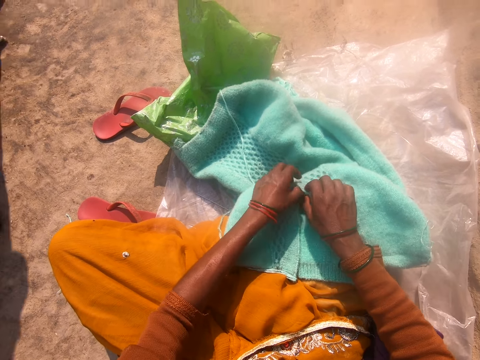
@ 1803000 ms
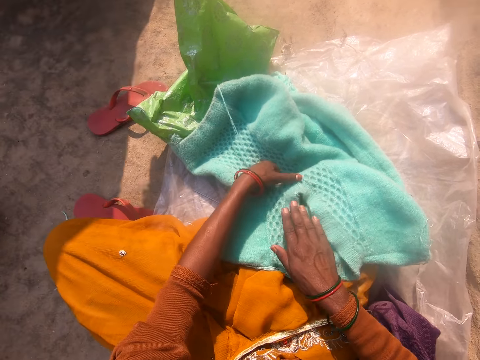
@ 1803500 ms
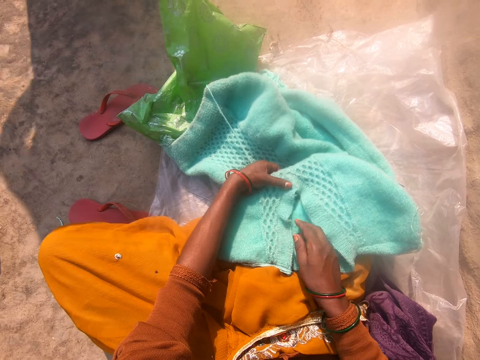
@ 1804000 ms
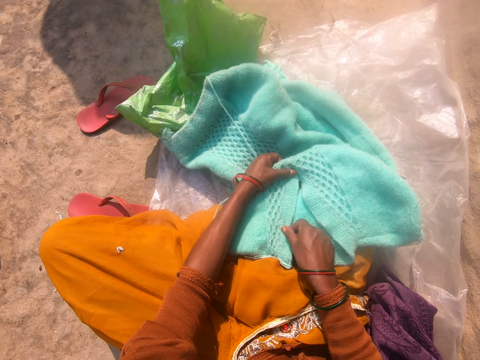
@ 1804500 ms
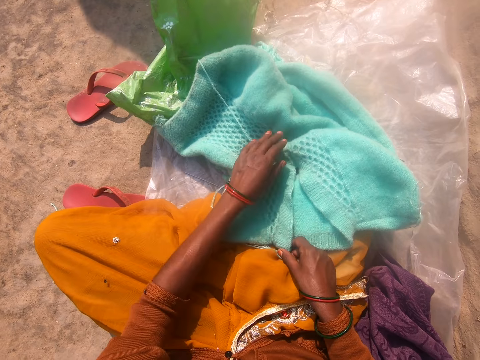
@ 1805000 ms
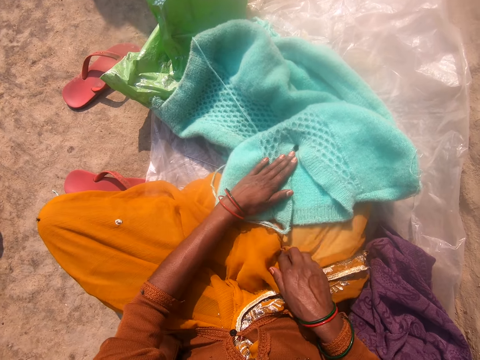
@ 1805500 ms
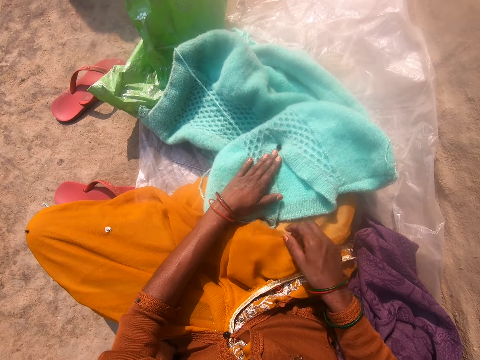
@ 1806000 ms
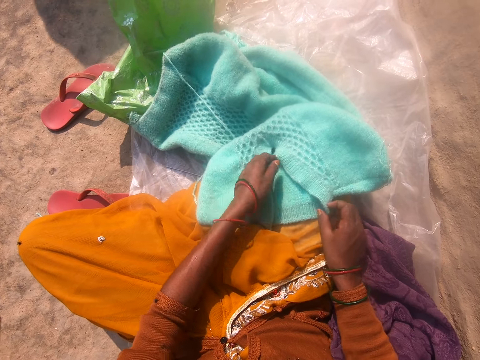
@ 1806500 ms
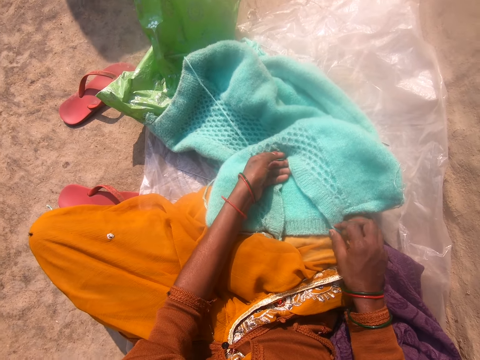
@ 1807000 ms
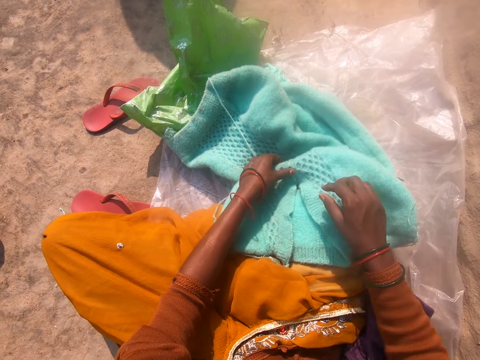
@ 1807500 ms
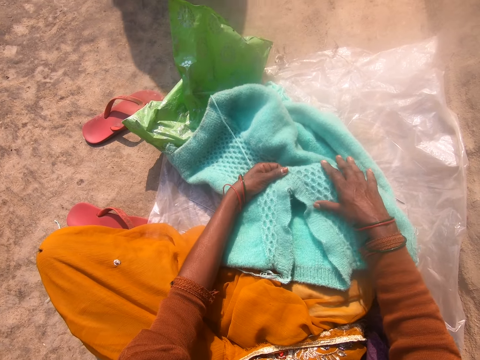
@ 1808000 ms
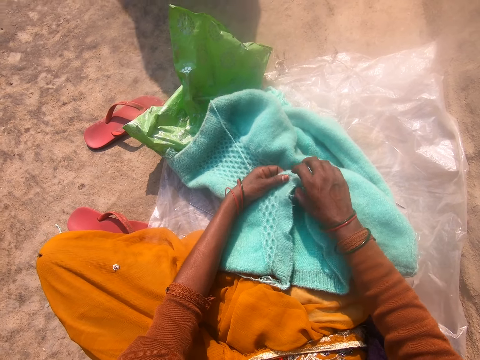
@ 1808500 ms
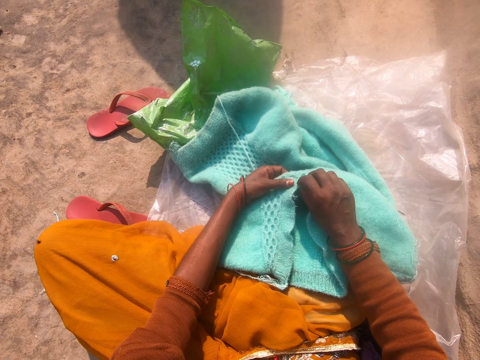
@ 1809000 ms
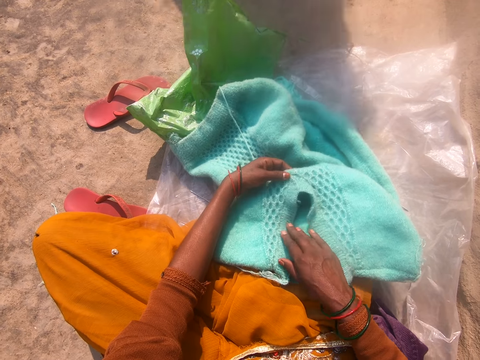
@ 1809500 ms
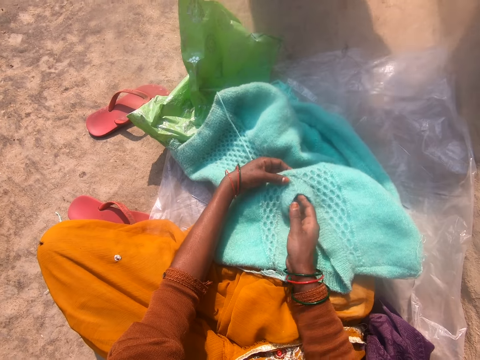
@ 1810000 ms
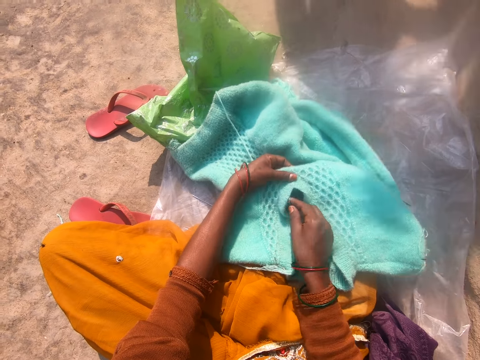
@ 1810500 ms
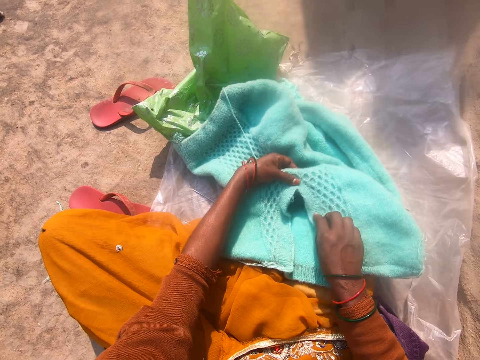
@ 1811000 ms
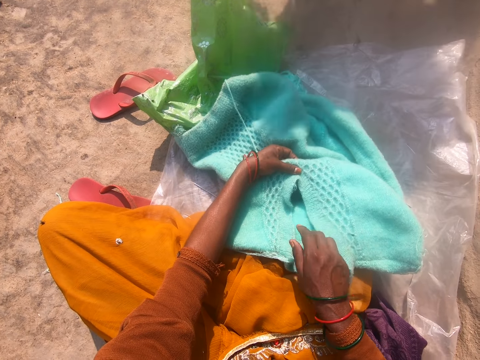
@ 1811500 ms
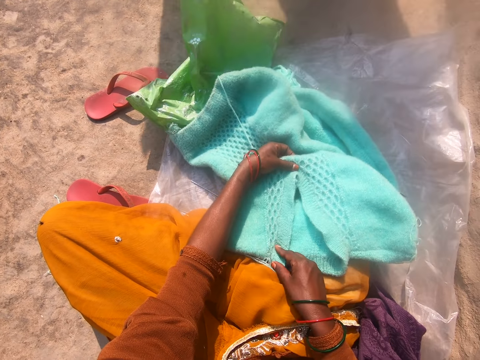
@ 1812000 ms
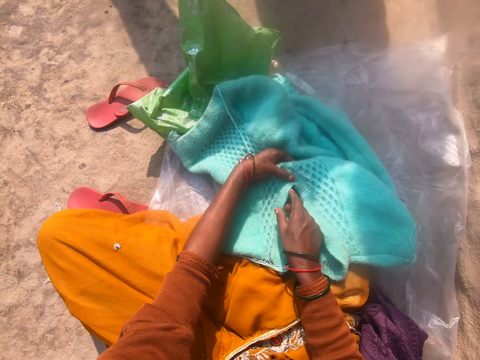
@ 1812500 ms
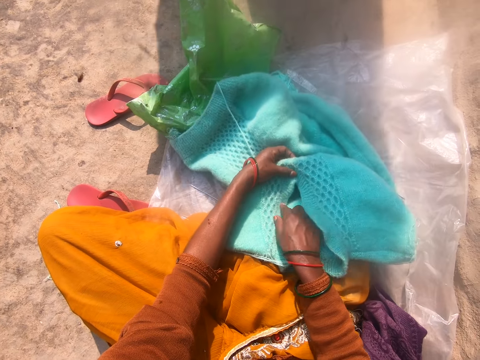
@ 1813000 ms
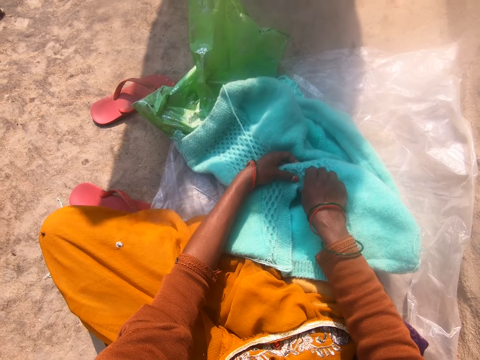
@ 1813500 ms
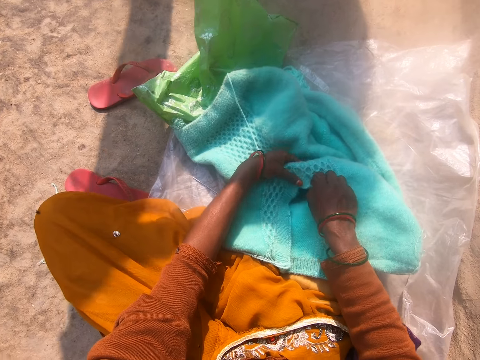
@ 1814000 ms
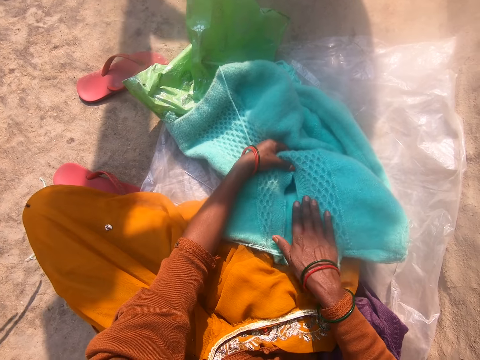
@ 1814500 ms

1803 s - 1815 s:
The camera wearer stretches the cloth, looks at the cloth, and stretches the cloth. They converse with a person. They stretch the cloth, look at the cloth, stretch the cloth, and look at the cloth. They hold the cloth, look at the cloth, and stretch the cloth.

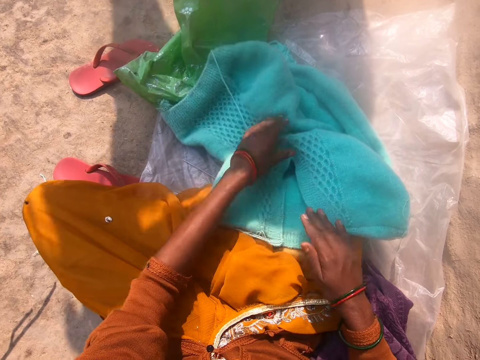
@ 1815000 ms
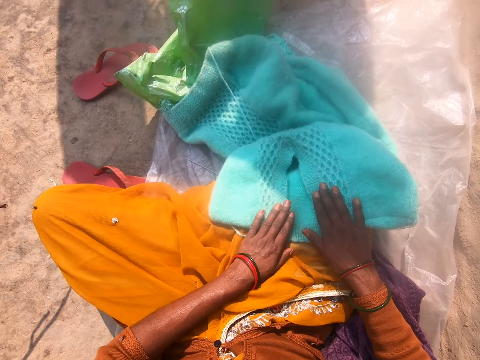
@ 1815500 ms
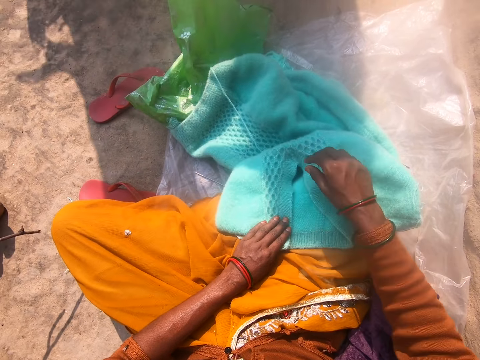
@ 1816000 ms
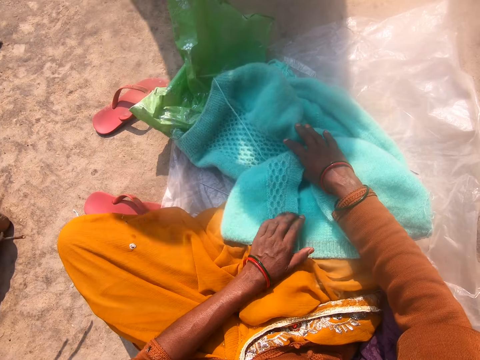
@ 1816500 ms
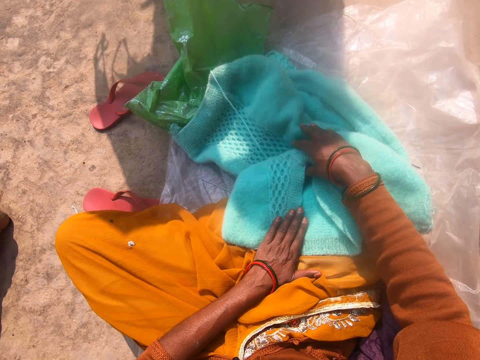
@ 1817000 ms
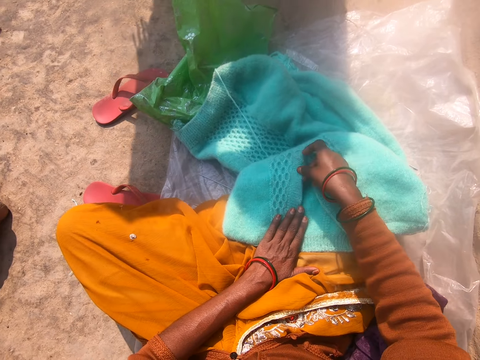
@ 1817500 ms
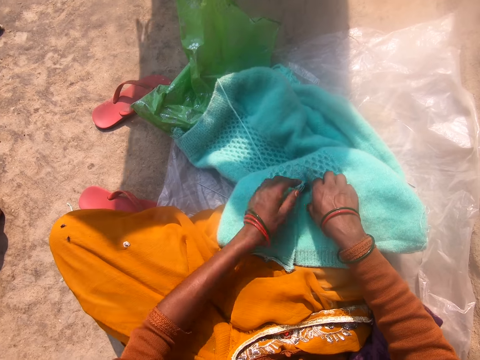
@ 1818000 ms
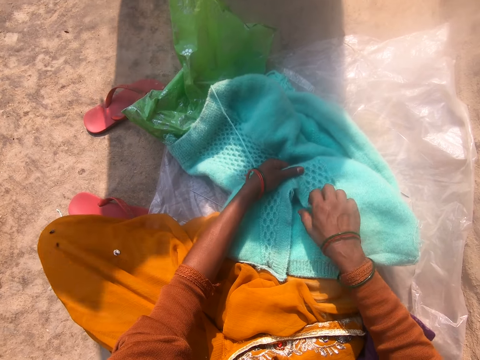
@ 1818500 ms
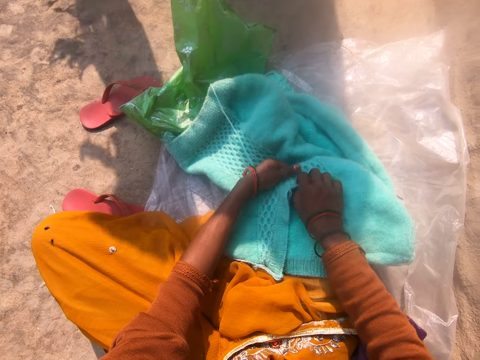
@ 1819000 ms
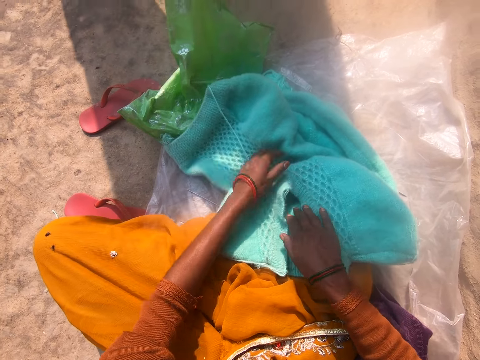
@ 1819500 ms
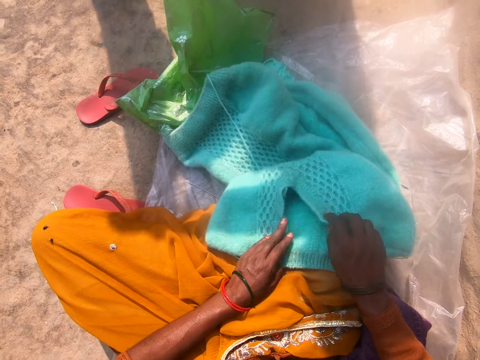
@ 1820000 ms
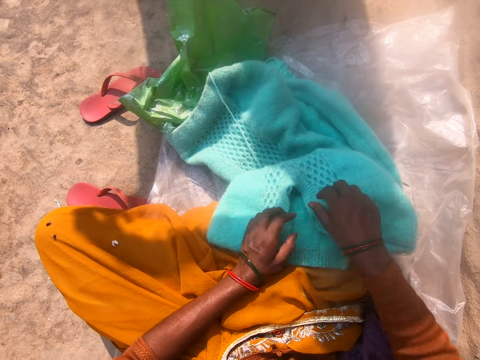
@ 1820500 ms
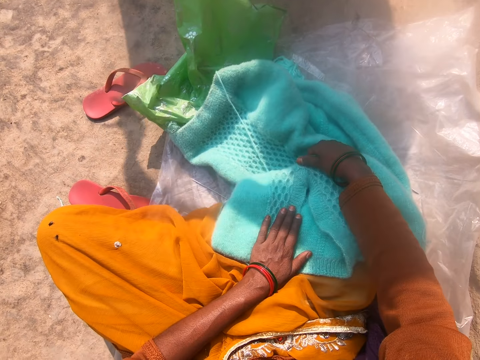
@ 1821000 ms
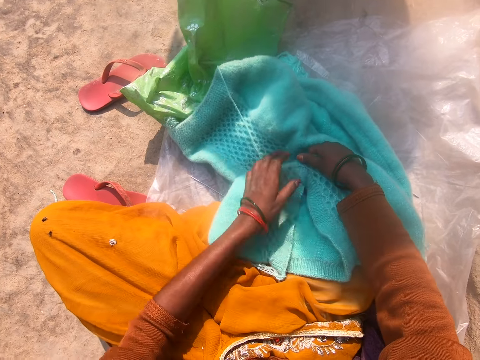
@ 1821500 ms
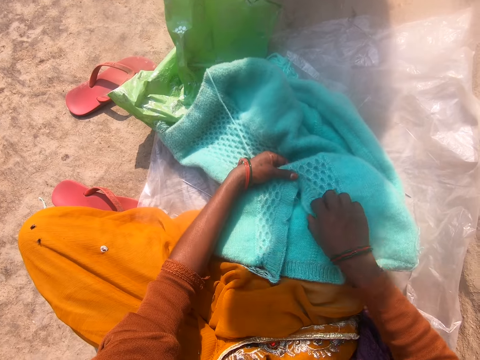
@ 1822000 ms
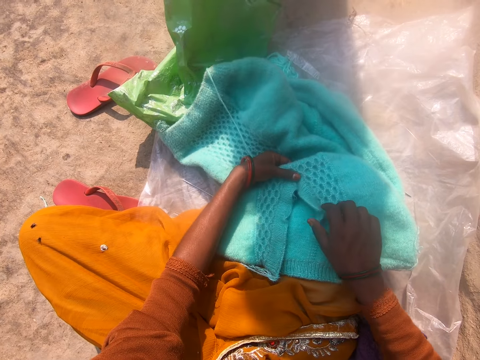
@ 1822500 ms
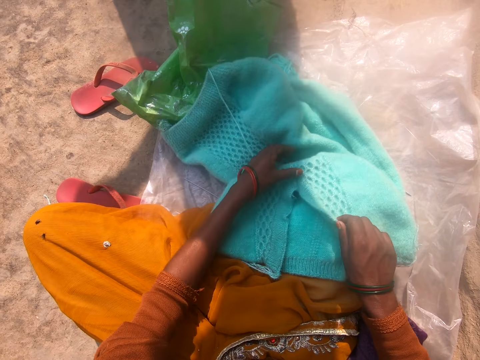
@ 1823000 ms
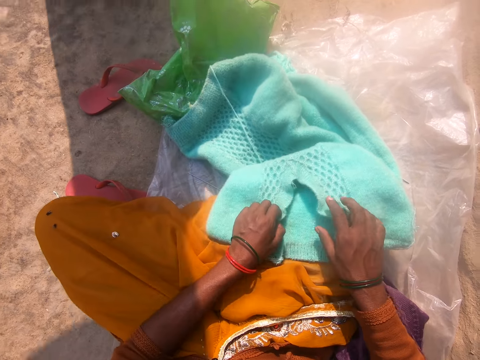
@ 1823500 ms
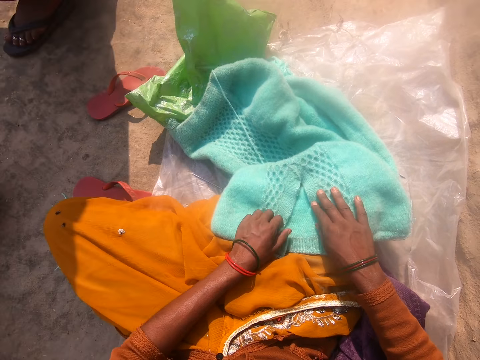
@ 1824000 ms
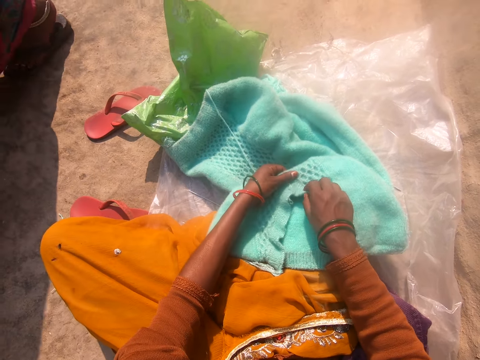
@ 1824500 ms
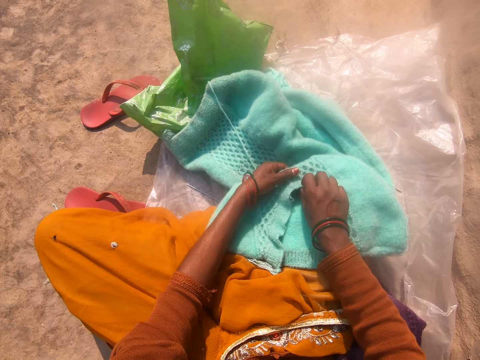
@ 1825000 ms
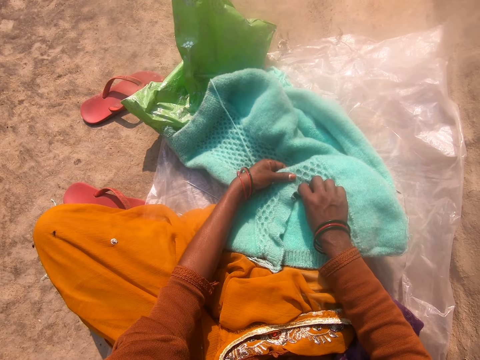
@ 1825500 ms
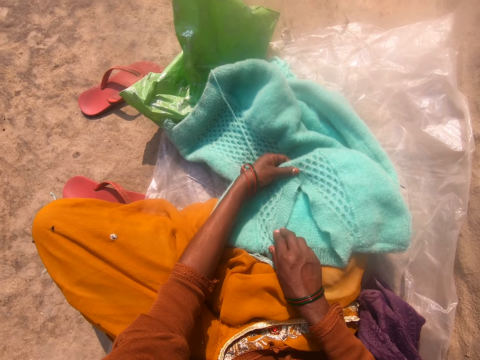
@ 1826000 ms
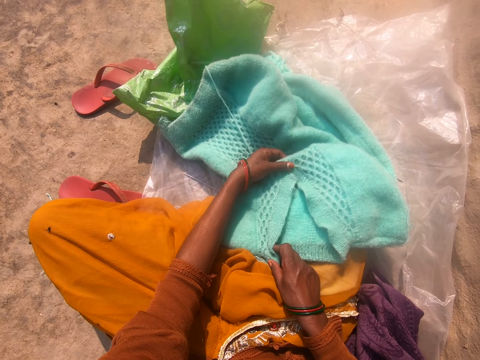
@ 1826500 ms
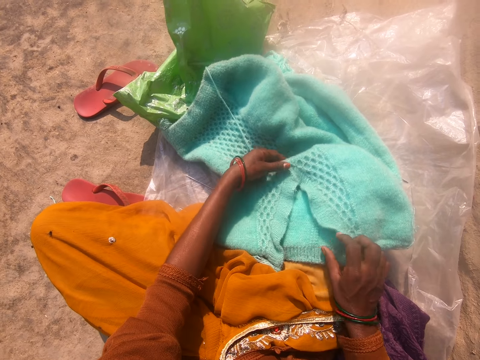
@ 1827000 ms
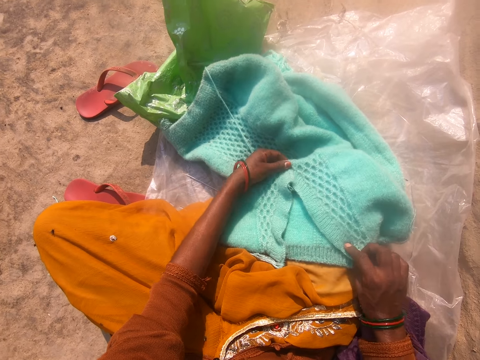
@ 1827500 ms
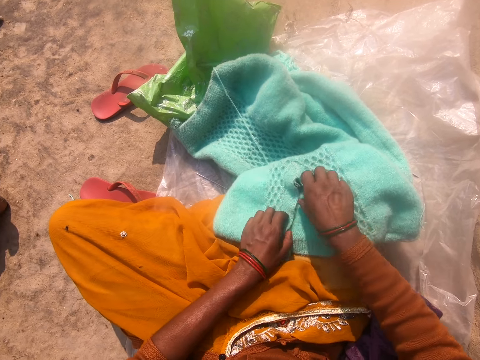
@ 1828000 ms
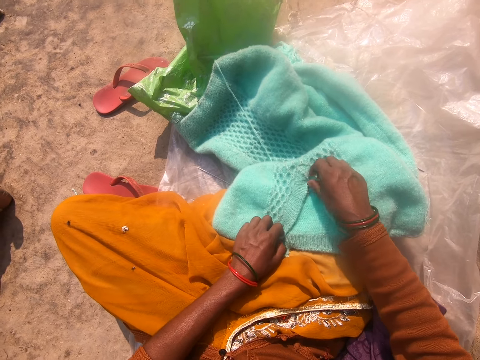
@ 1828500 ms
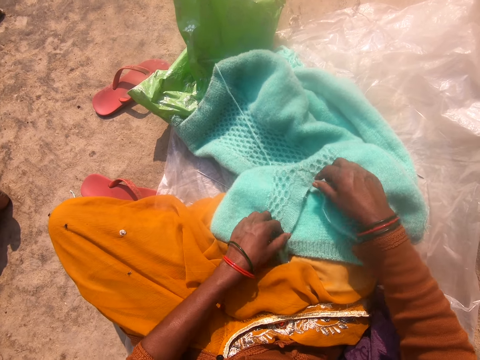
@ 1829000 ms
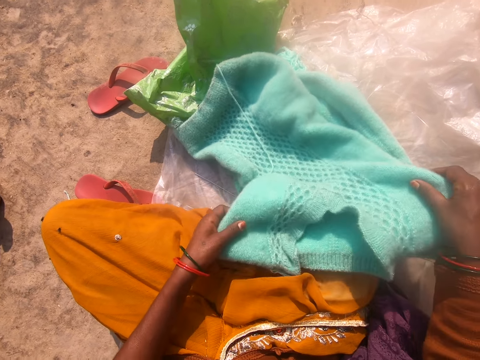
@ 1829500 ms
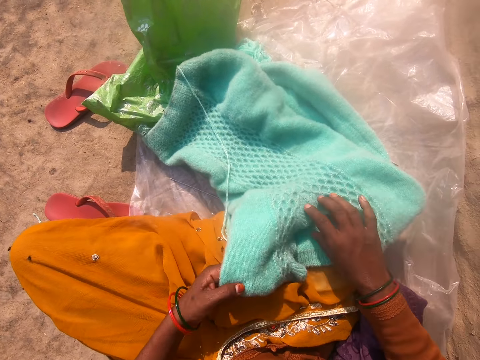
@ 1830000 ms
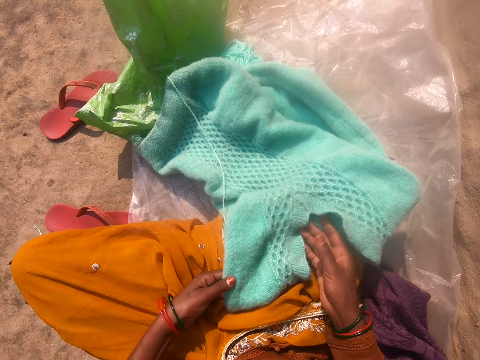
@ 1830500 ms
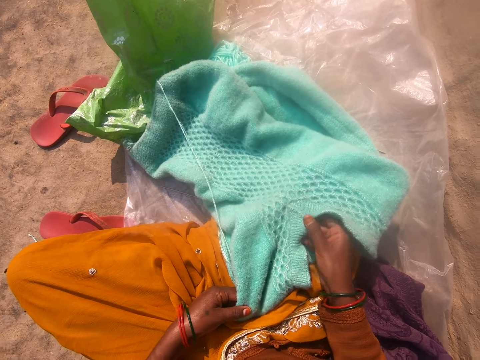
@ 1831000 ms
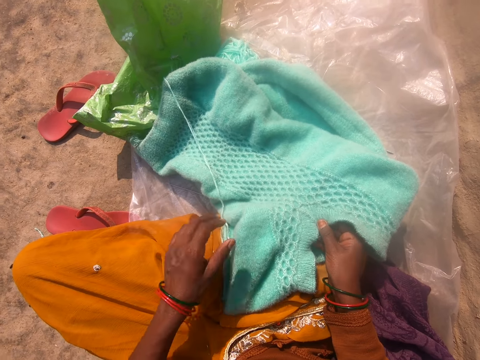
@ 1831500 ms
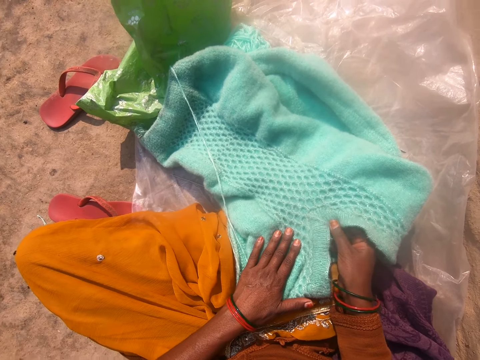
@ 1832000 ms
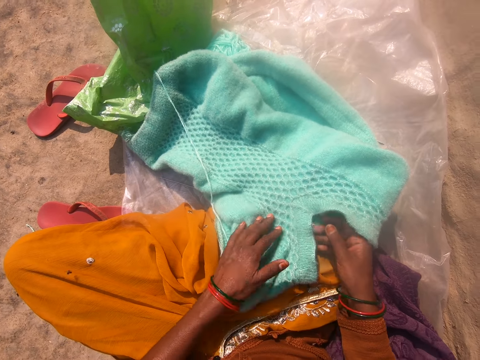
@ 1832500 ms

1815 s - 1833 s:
The camera wearer holds the cloth and stretches the cloth. They look at the cloth and stretch the cloth. They look at the cloth and stretch the cloth. They stretch the cloth again. A woman walks past the camera wearer. The camera wearer looks at the cloth and stretches the cloth. They hold the cloth, pull the cloth, and hold the cloth. They look at the cloth, stretch the cloth, look at the cloth, and stretch the cloth.
